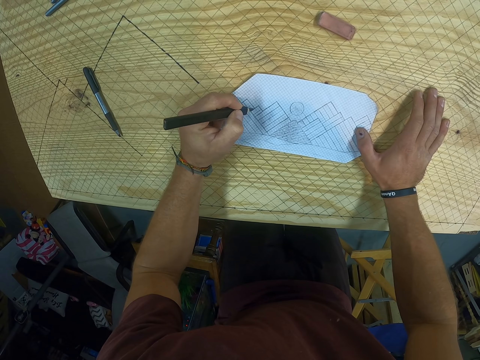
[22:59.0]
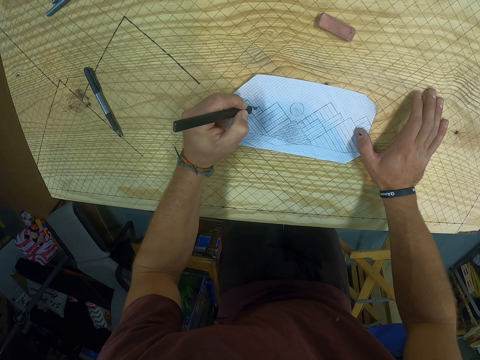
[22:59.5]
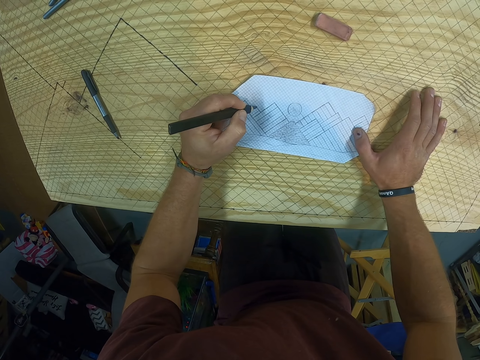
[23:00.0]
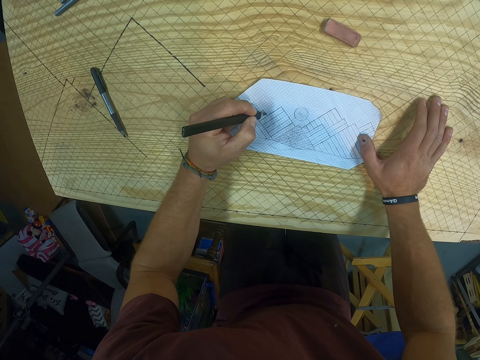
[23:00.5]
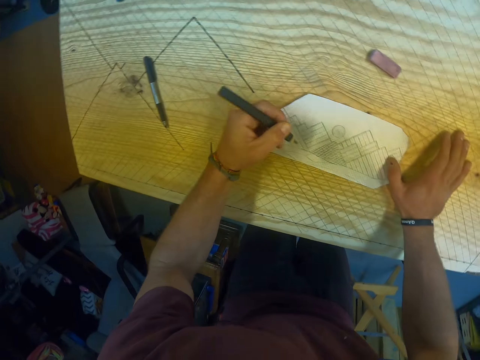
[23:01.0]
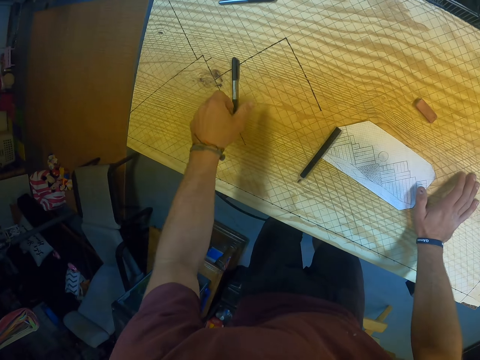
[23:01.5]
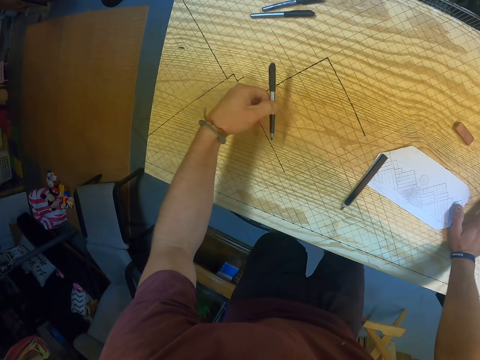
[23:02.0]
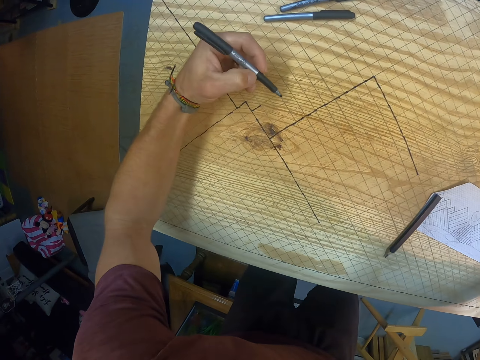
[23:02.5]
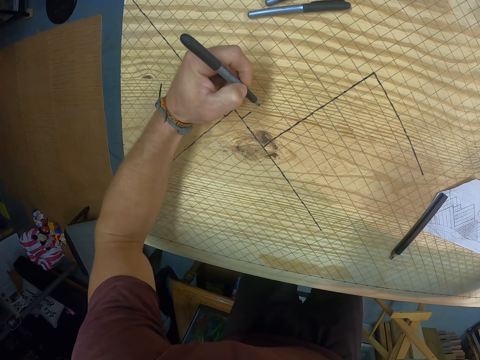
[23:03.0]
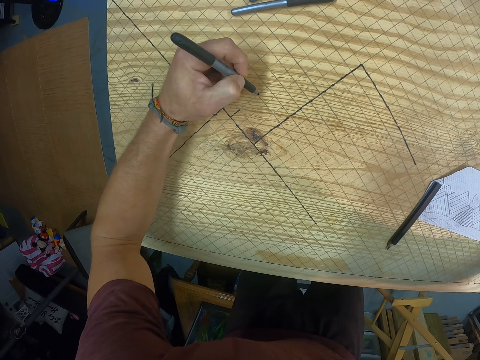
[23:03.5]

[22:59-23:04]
The camera wearer drops the colour pencil on the plywood with his left hand. He picks up the marker from the plywood with his left hand. He marks points on the plywood with the marker in his left hand.

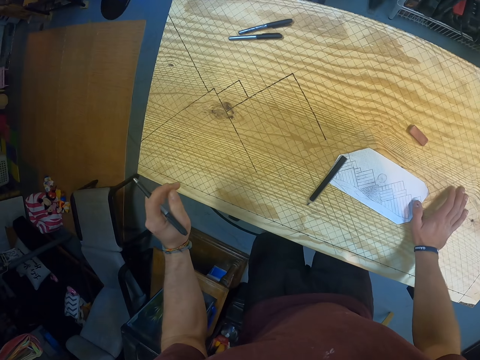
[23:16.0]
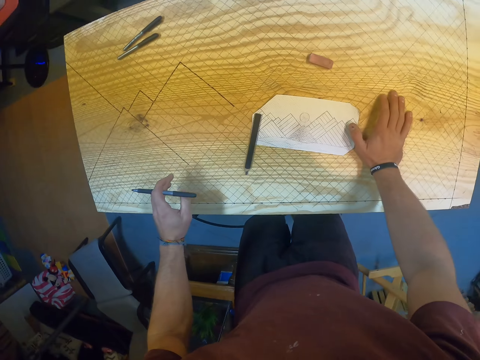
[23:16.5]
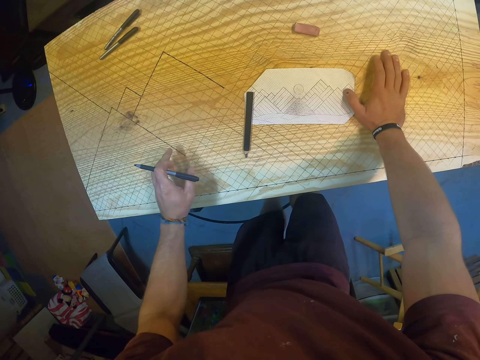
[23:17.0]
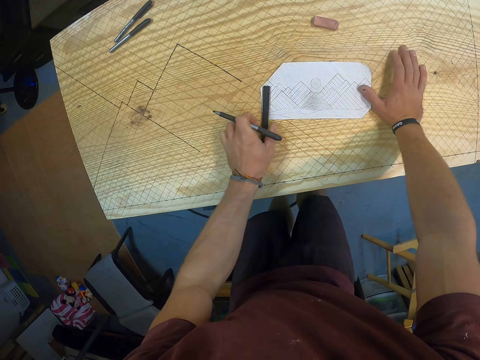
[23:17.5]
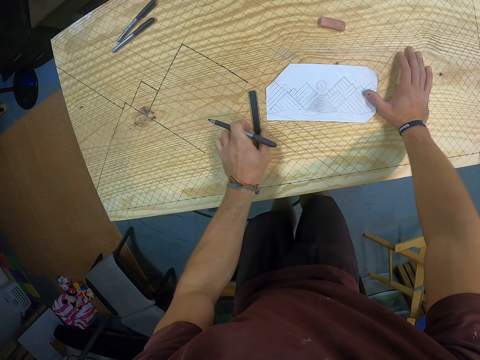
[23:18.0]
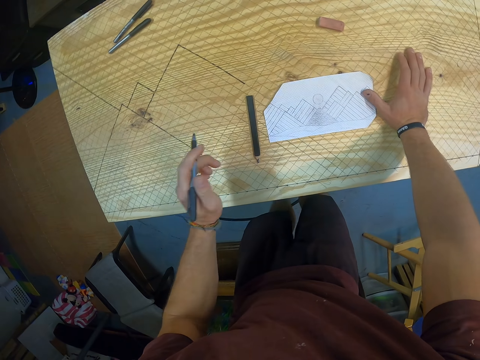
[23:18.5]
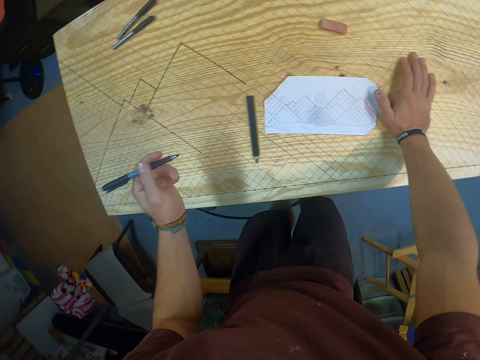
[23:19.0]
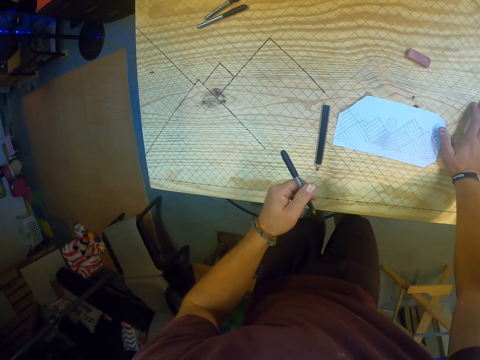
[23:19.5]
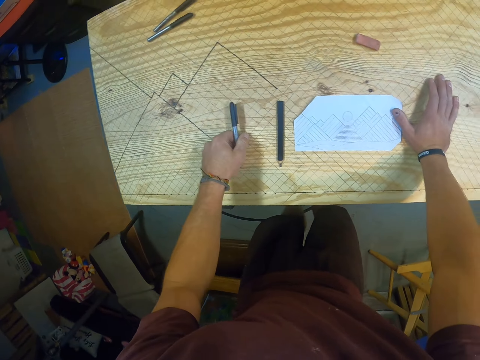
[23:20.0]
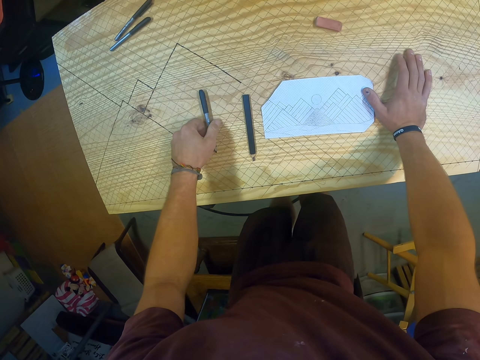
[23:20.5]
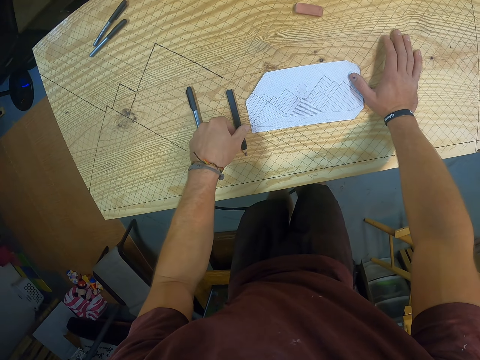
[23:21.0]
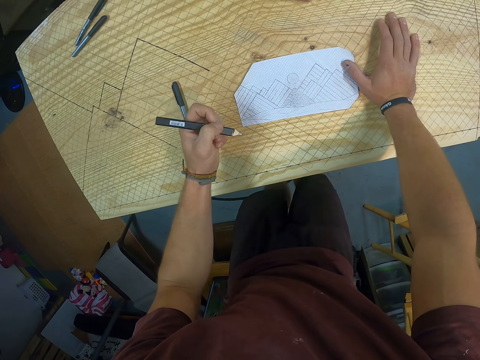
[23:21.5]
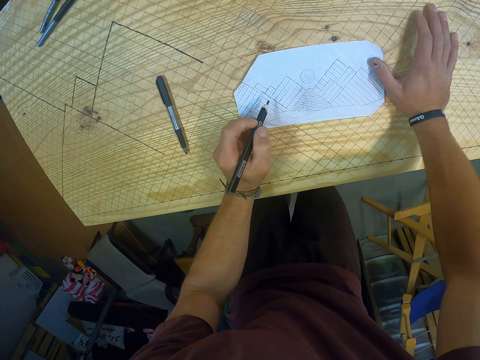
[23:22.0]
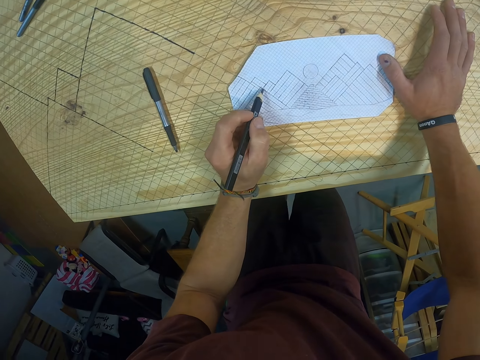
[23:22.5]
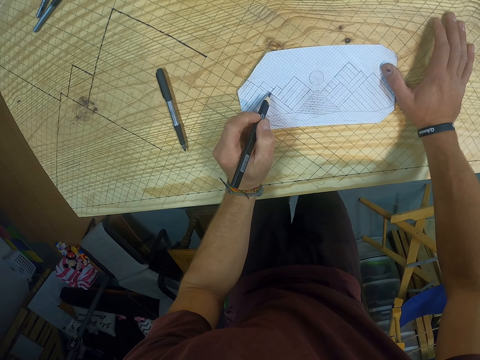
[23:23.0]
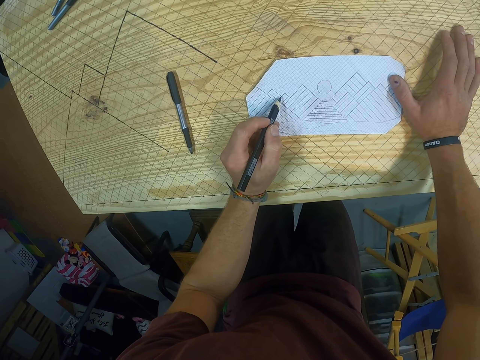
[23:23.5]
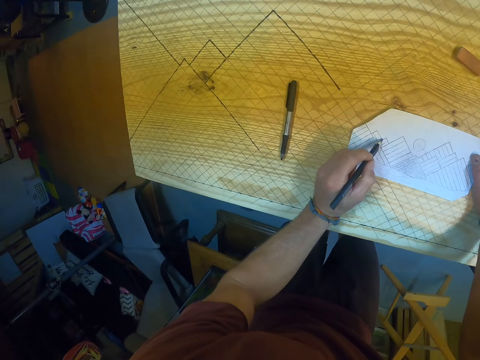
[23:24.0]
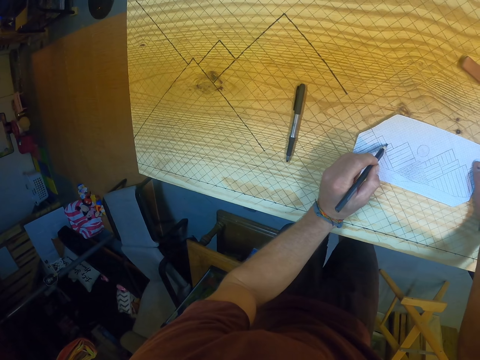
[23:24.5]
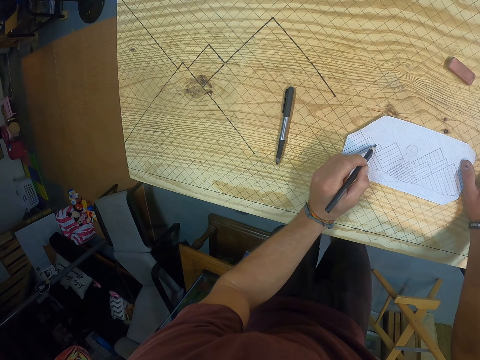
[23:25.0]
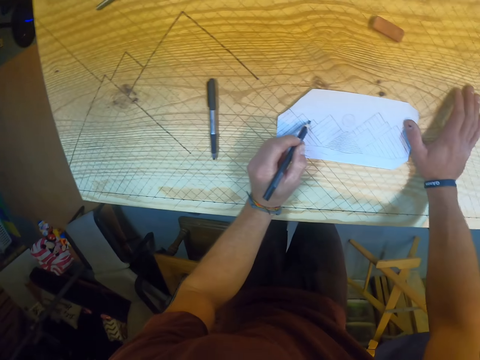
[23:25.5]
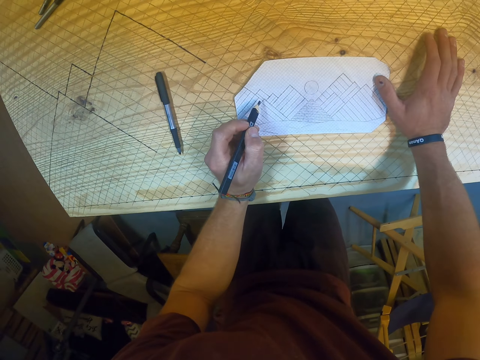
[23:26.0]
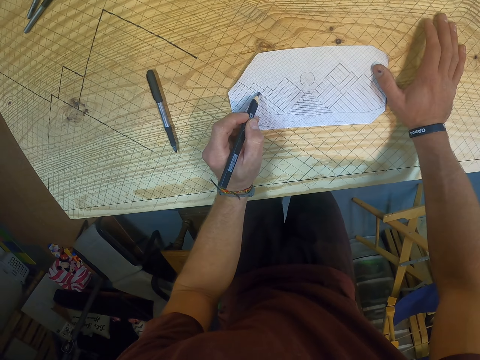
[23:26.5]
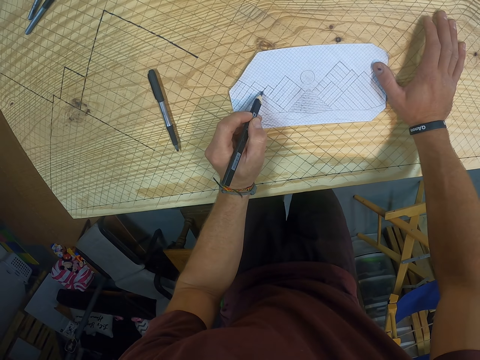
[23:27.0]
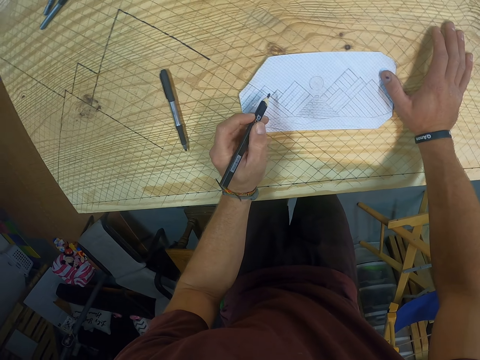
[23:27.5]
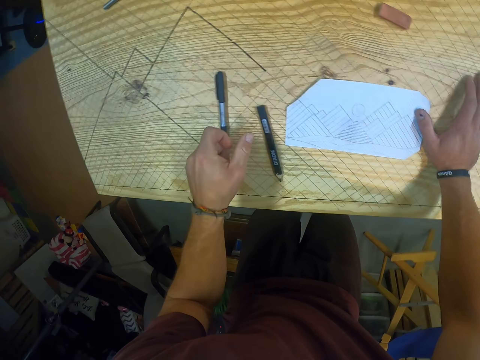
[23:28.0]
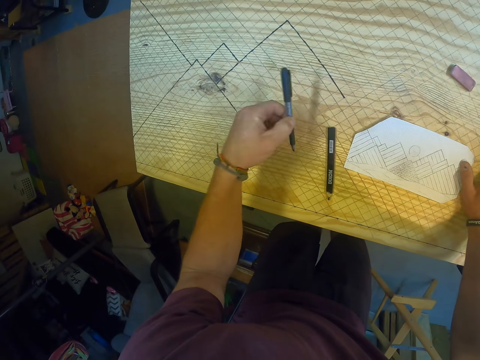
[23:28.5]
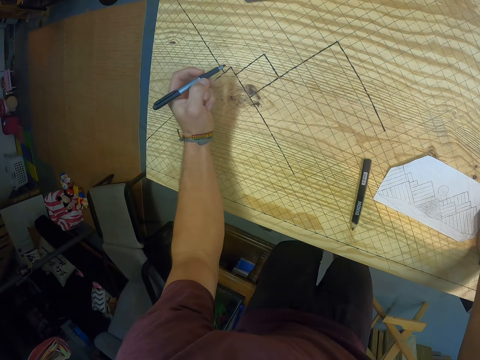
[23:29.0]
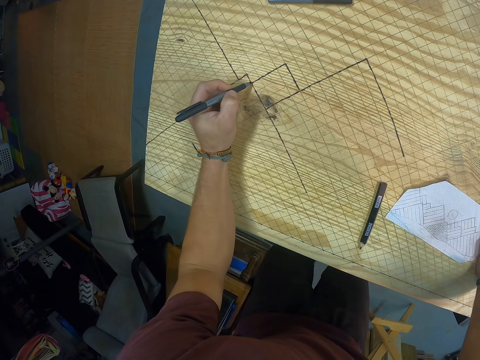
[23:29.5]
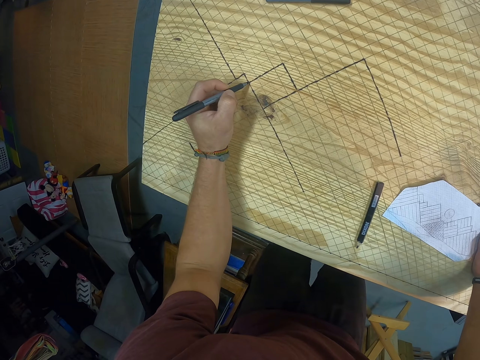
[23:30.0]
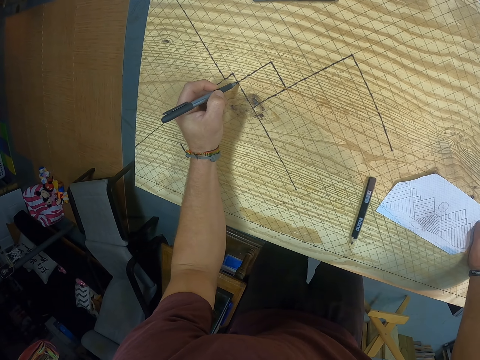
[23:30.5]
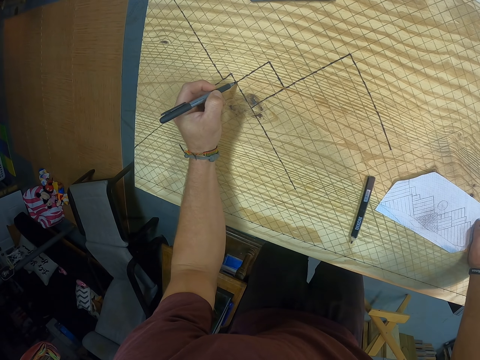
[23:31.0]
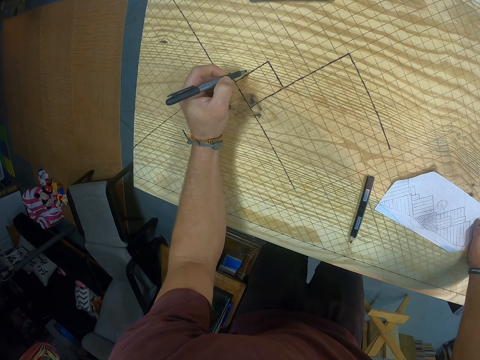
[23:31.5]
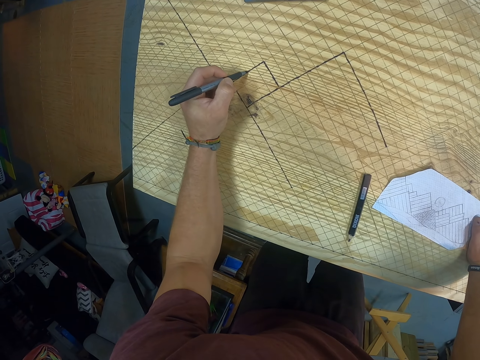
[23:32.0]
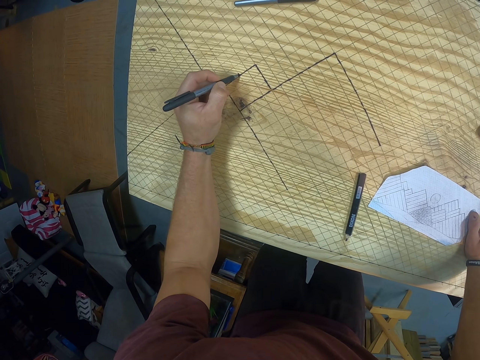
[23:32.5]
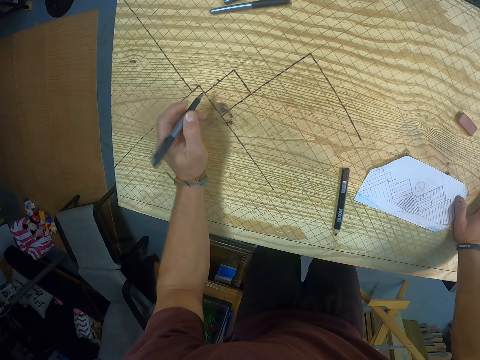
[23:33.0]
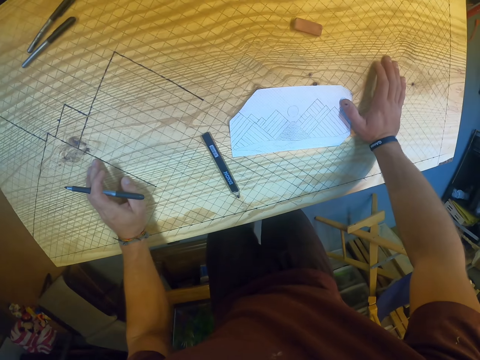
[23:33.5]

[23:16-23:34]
The camera wearer adjusts the colour pencil on the plywood with his left hand. He drops the marker on the plywood with his left hand. He picks up the colour pencil from the plywood with his left hand. He traces lines on the paper with the colour pencil in his left hand. He looks aside and looks front. He marks on the paper with the colour pencil. He drops the colour pencil on the plywood with his left hand. He picks up the marker from the plywood with his left hand. He traces lines on the plywood with the marker in his left hand. He looks aside.

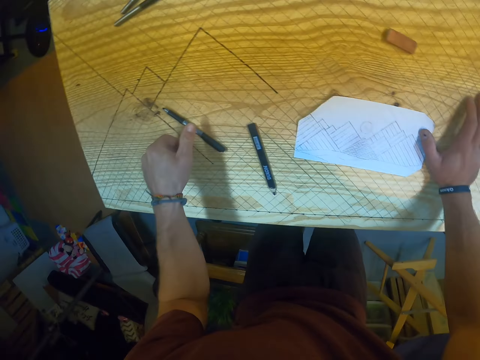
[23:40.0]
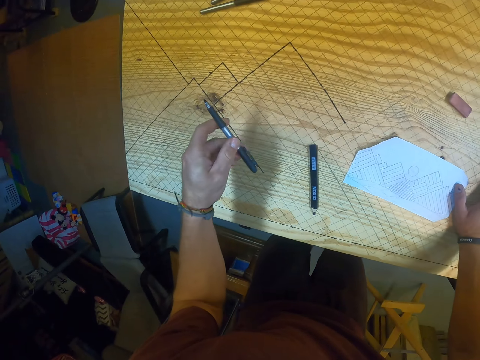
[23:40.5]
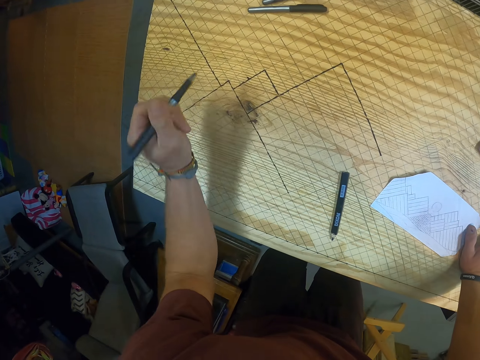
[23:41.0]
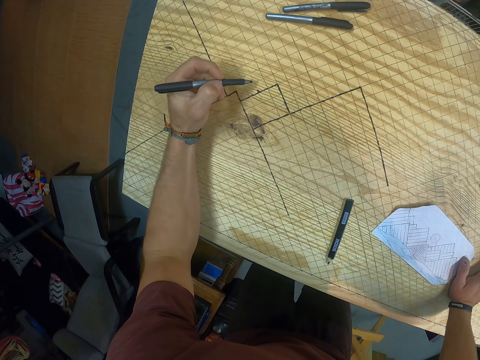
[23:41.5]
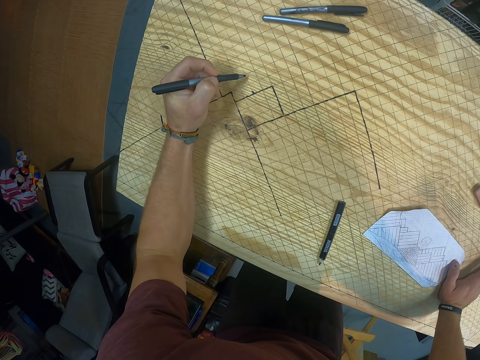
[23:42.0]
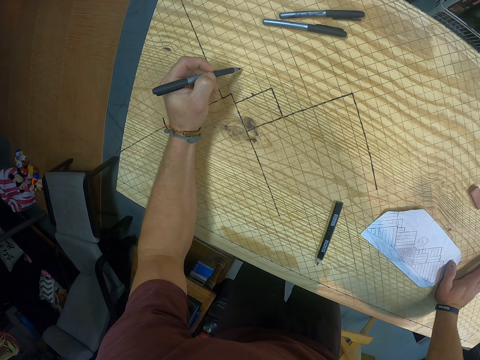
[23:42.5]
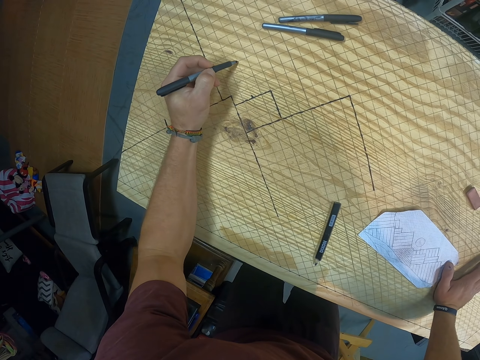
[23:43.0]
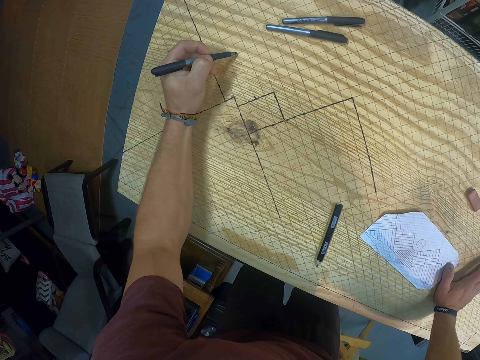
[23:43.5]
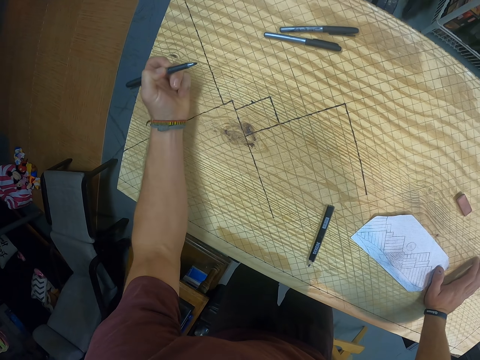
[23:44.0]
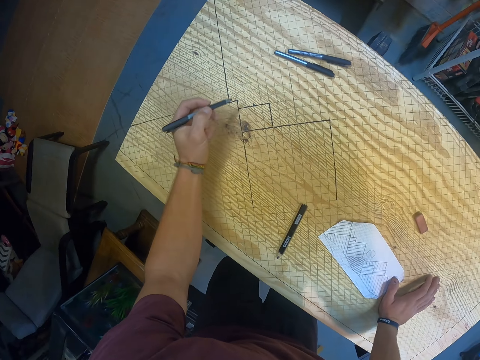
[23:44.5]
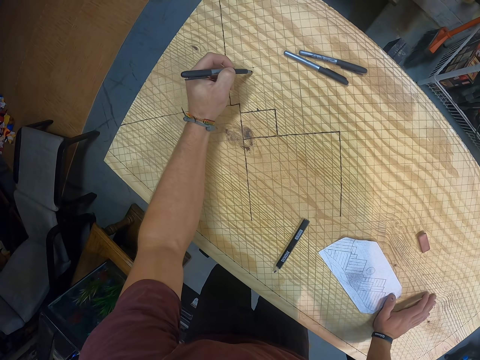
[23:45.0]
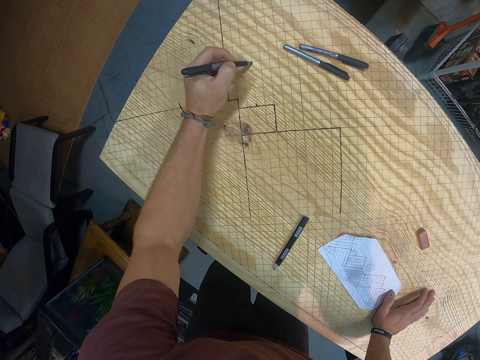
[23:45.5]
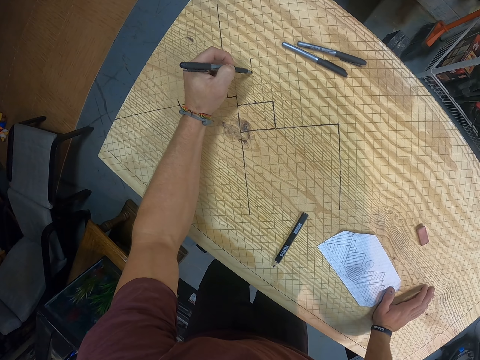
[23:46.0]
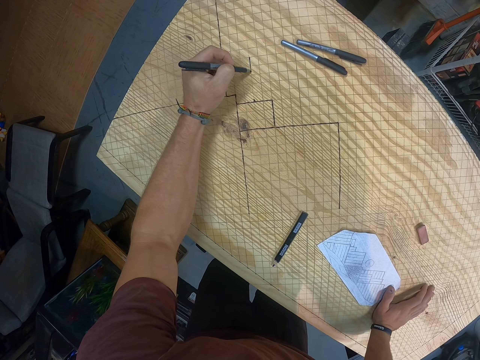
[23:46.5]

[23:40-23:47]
The camera wearer picks up the pen or marker. He marks points on the plywood with the marker in his left hand. He traces lines on the plywood with the marker in his left hand.
